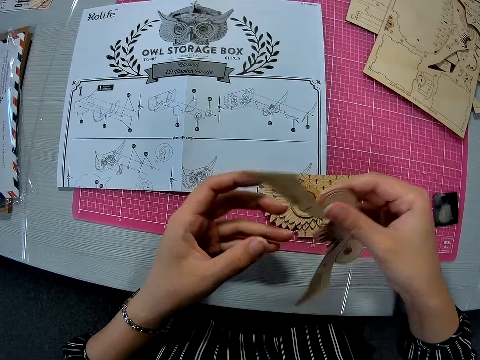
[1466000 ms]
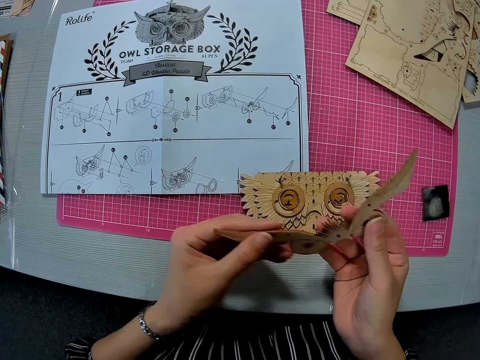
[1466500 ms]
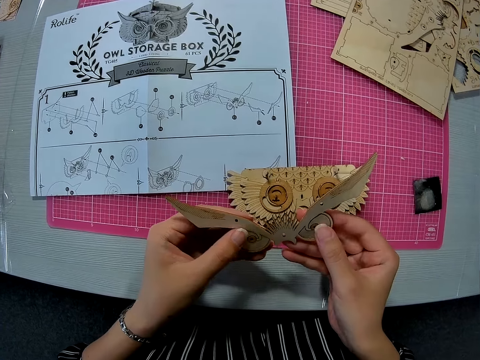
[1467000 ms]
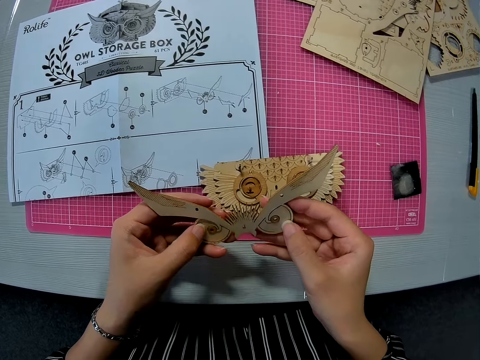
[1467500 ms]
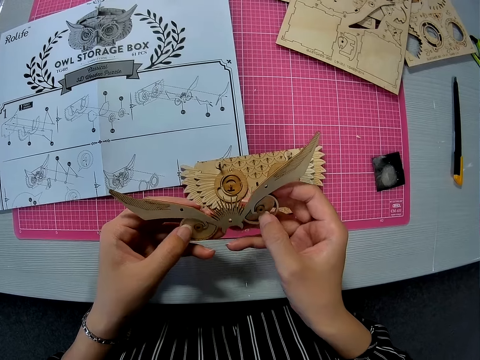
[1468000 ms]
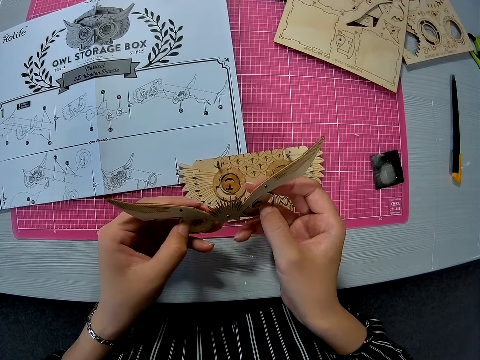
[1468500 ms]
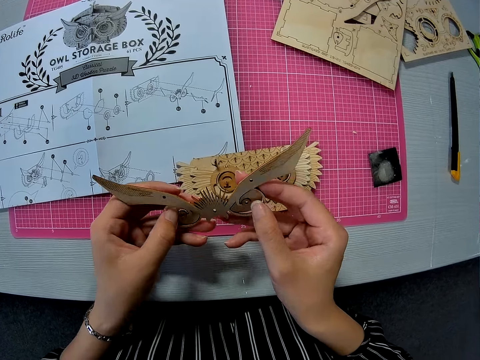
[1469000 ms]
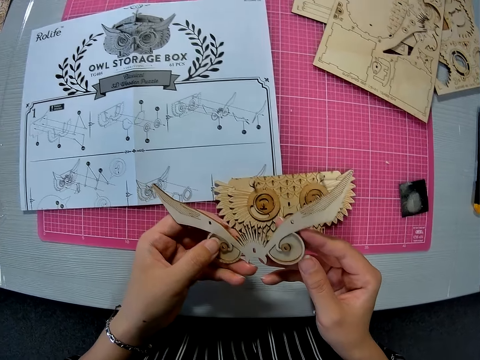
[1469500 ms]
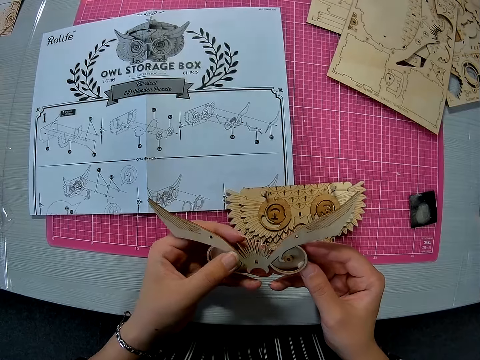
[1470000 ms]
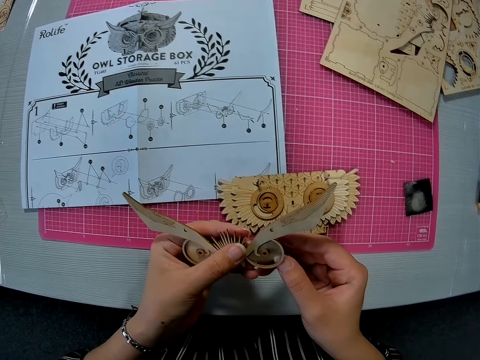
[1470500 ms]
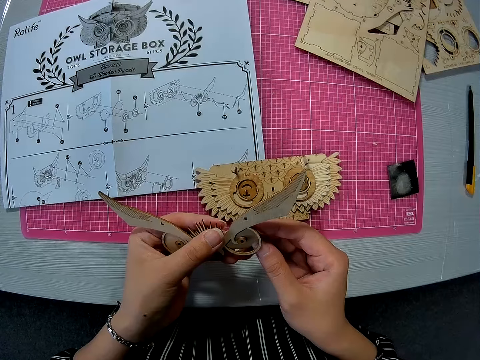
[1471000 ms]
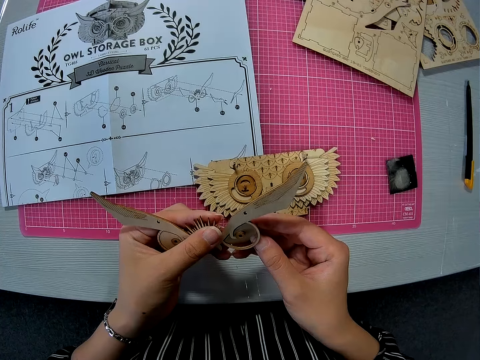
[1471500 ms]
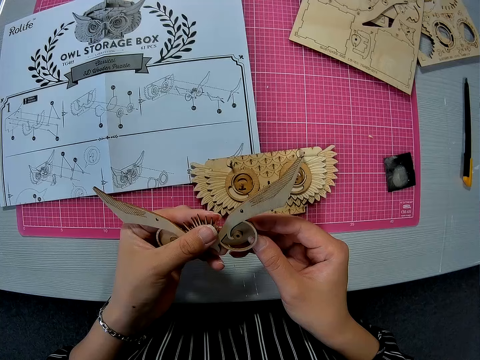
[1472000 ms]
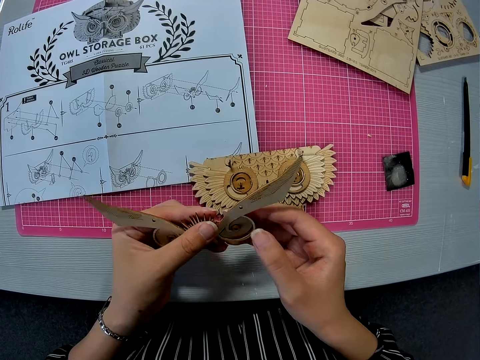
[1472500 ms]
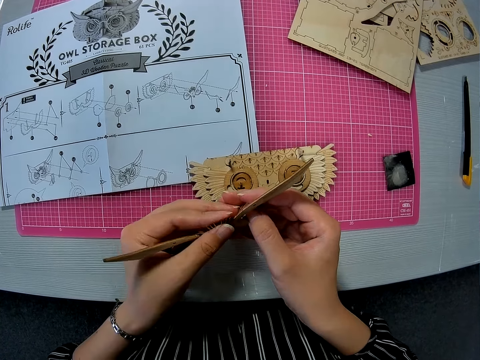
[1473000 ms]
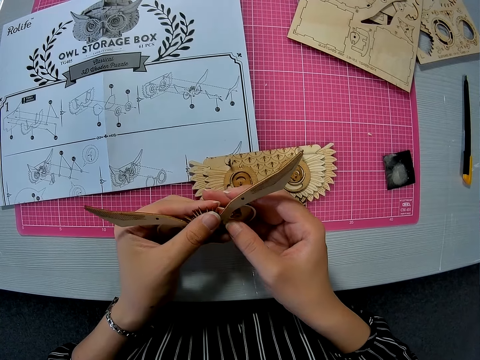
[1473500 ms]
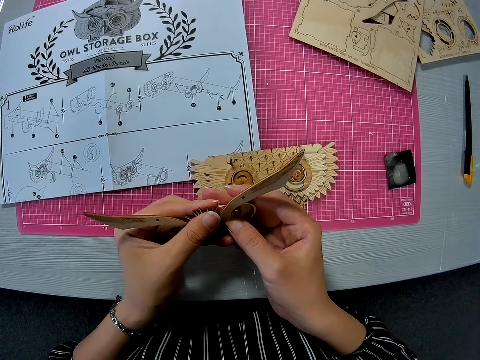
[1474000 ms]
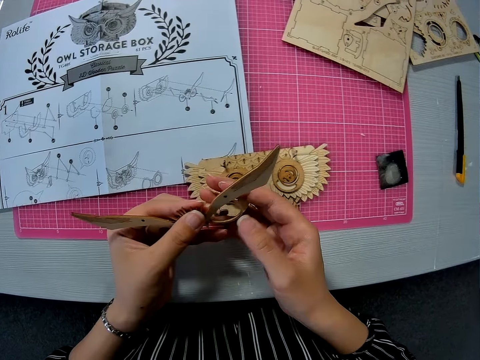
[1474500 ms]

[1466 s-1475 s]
The camera wearer holds the cut-out wooden craft with both hands. They stare at the piece of paperboard. They pull out a small part from the cut-out wooden craft. They break a piece of paperboard.

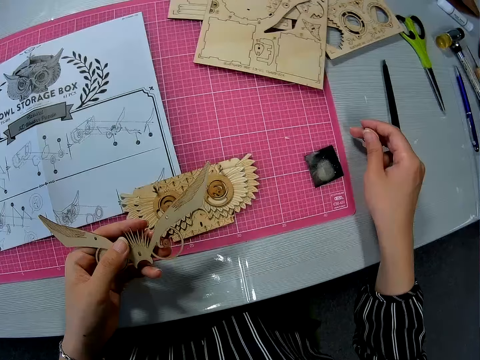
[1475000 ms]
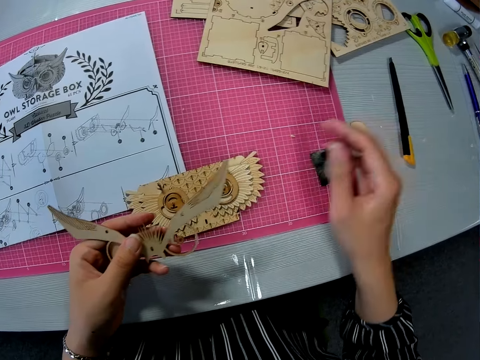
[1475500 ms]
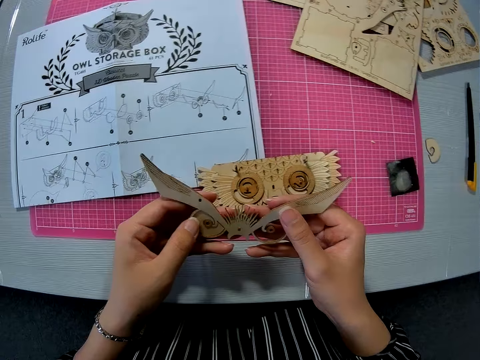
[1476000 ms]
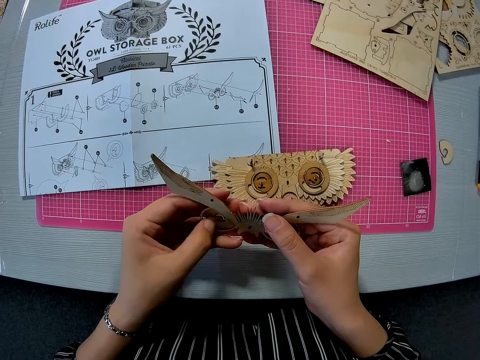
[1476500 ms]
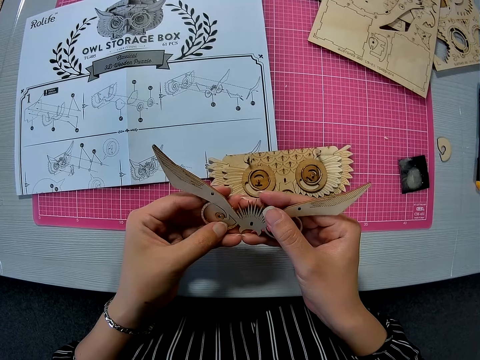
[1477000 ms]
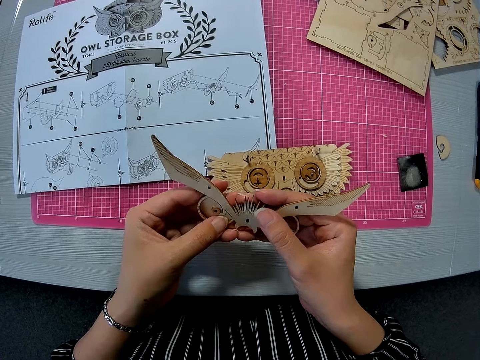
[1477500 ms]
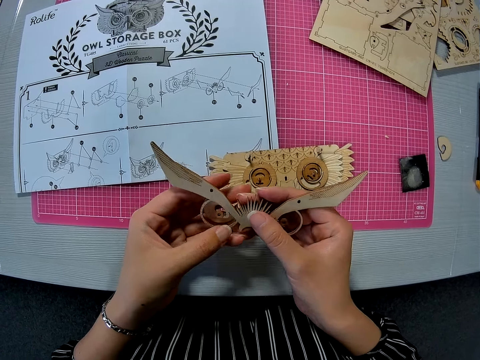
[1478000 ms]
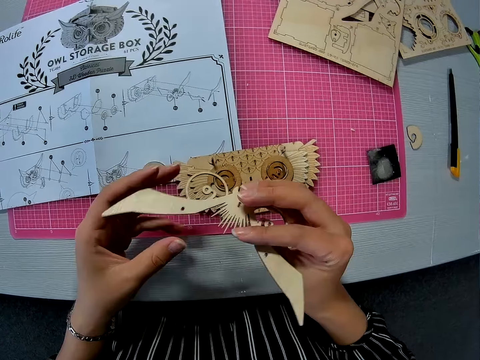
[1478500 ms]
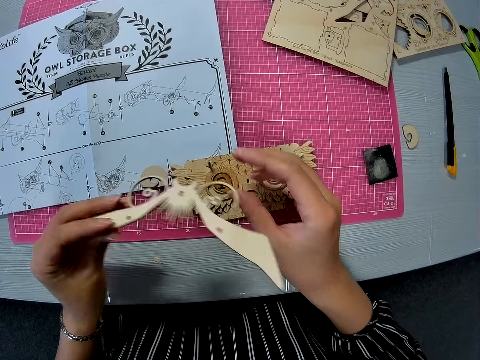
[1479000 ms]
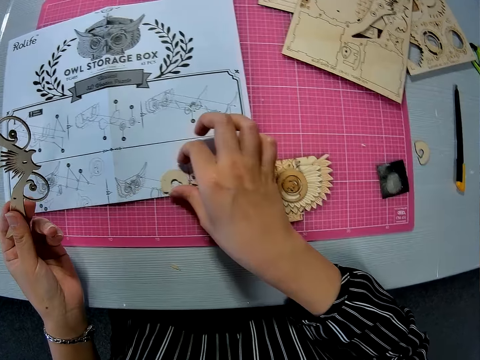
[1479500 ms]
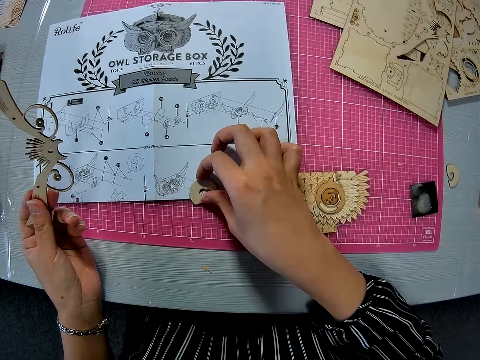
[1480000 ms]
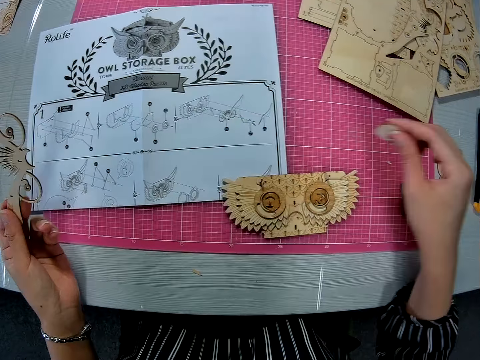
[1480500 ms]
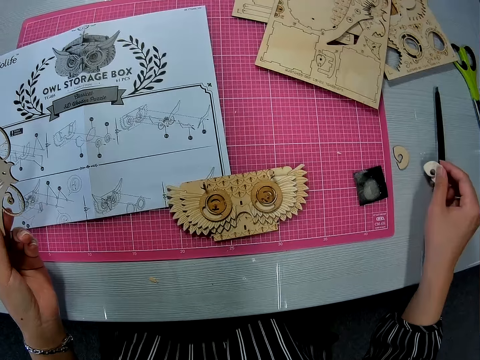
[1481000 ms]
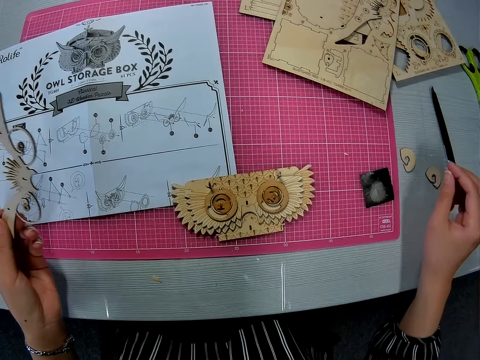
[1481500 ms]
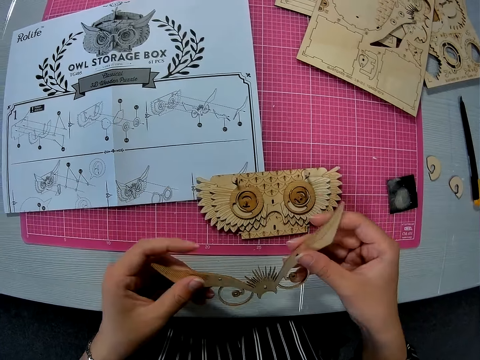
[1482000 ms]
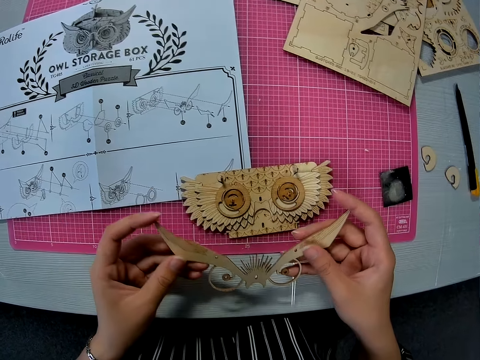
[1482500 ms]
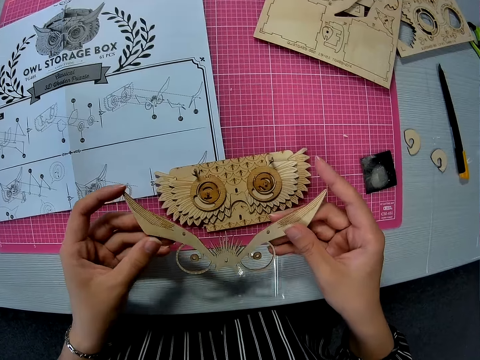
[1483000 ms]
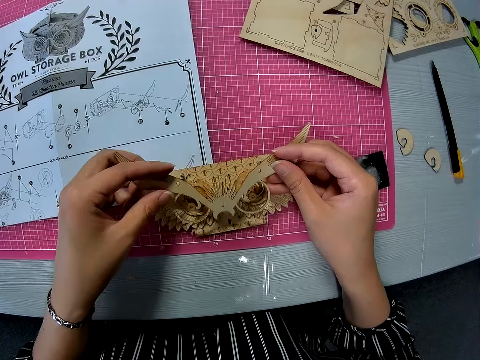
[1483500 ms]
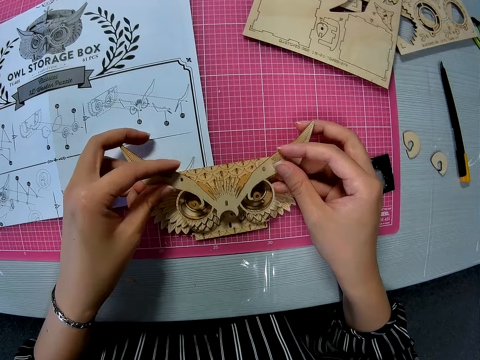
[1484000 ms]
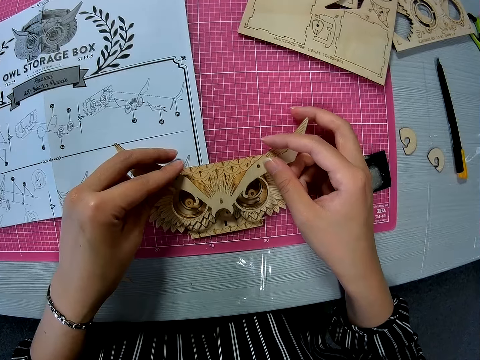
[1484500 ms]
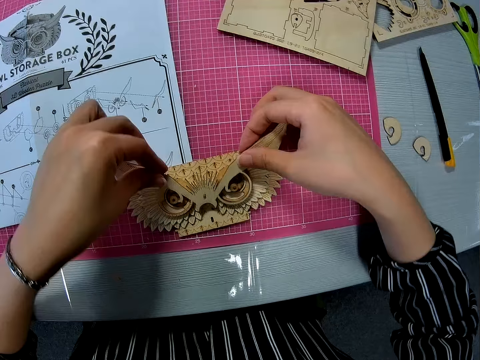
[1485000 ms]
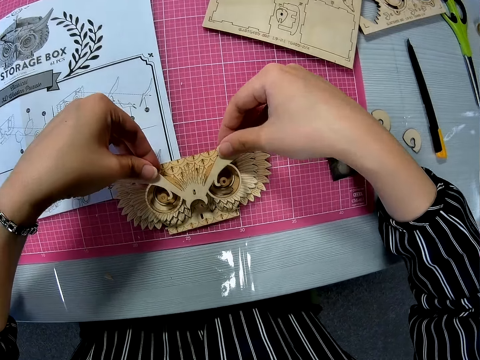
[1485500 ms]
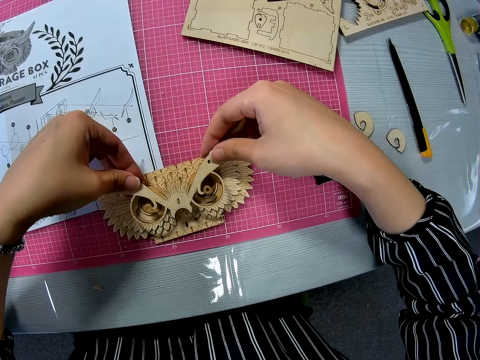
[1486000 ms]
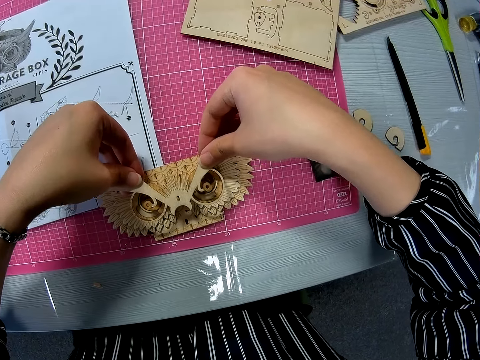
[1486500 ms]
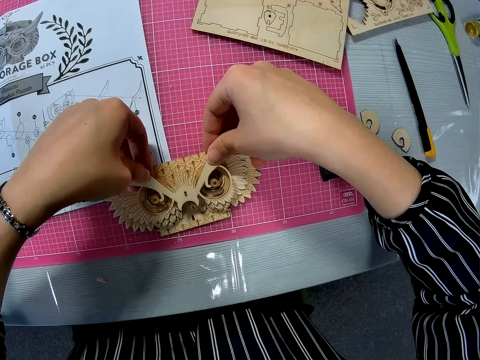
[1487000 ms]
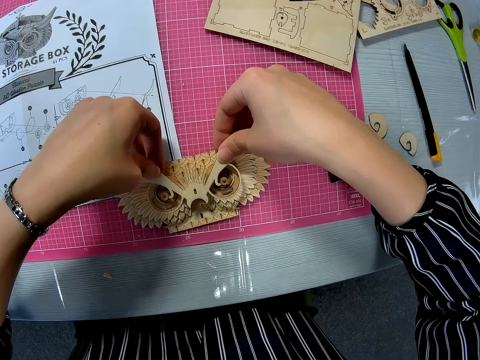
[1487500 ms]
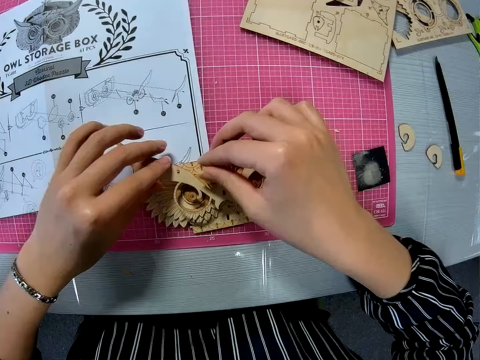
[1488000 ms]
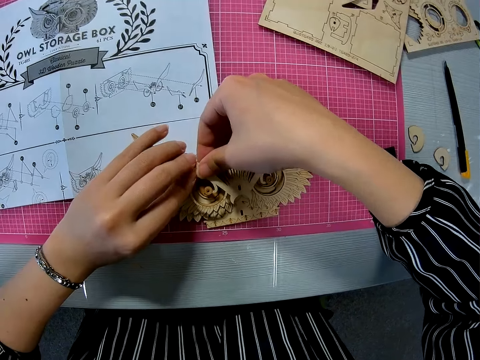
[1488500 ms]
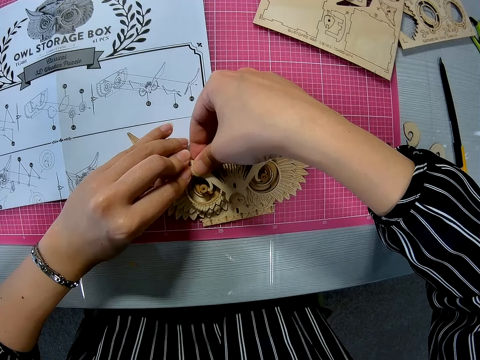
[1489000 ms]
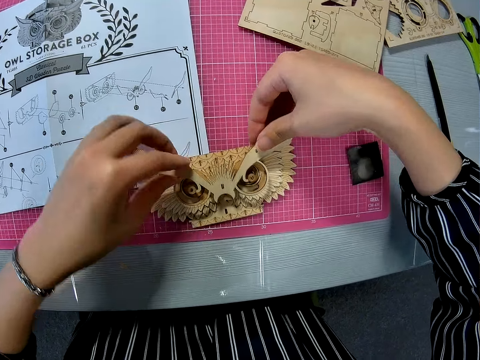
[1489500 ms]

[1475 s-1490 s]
The camera wearer drops the cut-out piece on the table. They hold the cut-out wooden craft with both hands. They break a piece of paperboard. They stare at the piece of paperboard. They pick up the cut-out piece from the table. They drop the cut-out piece on the table. They hold the cut-out wooden piece with both hands. They place the cut-out wooden craft on another wooden craft.
